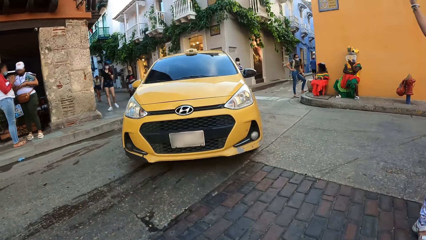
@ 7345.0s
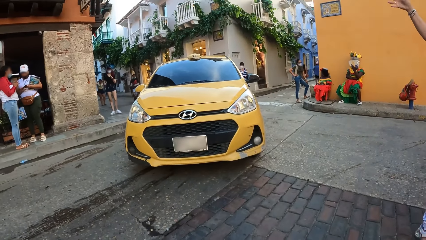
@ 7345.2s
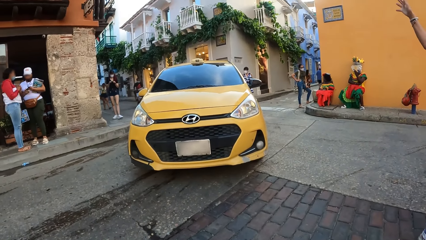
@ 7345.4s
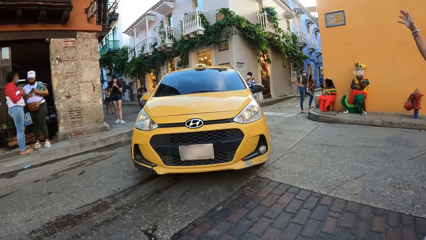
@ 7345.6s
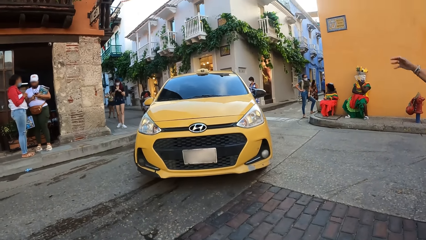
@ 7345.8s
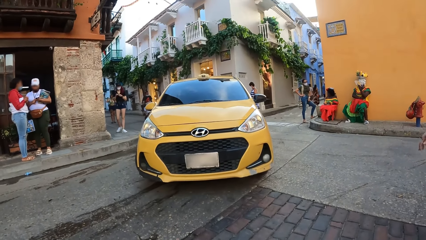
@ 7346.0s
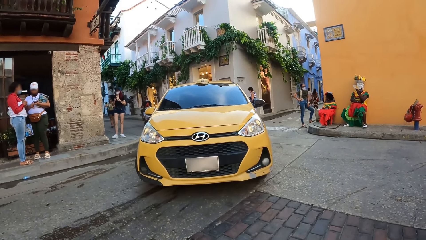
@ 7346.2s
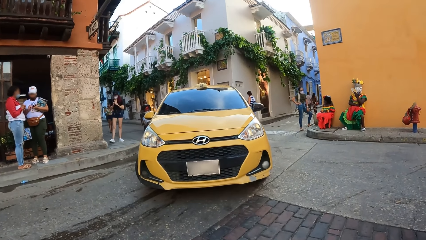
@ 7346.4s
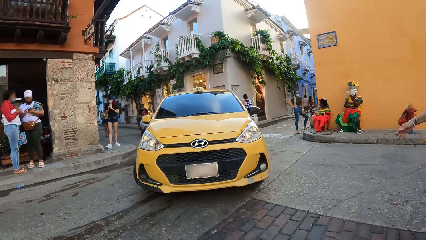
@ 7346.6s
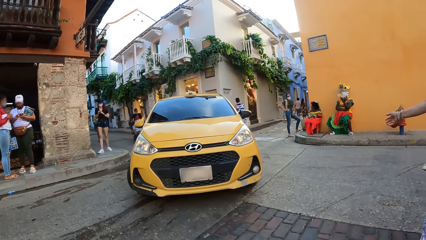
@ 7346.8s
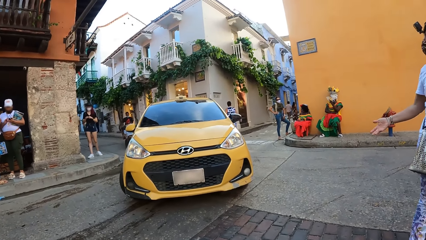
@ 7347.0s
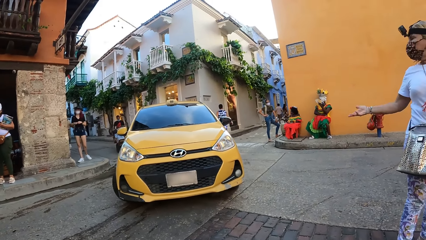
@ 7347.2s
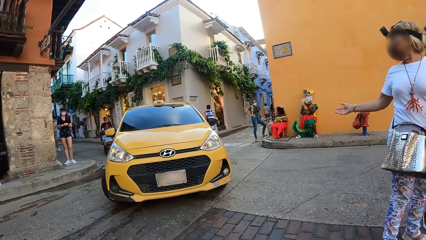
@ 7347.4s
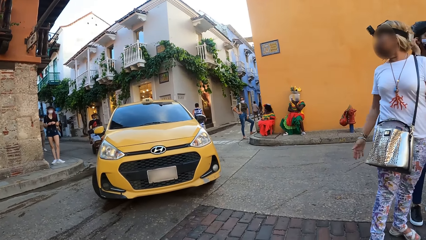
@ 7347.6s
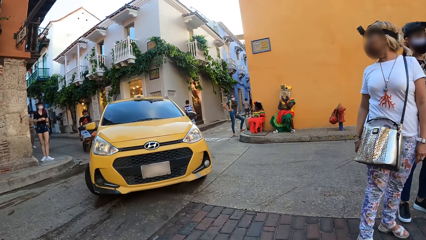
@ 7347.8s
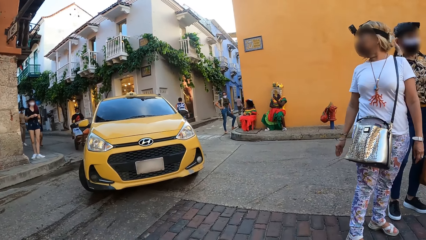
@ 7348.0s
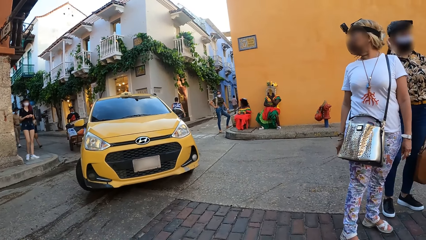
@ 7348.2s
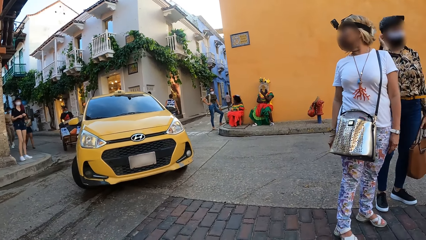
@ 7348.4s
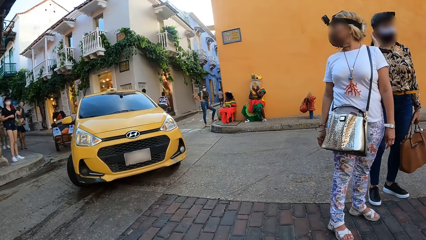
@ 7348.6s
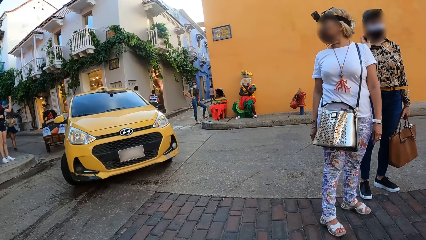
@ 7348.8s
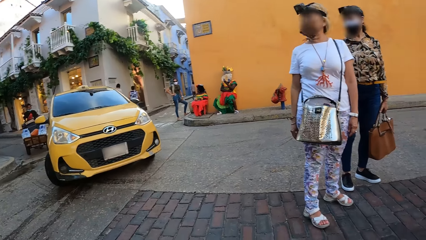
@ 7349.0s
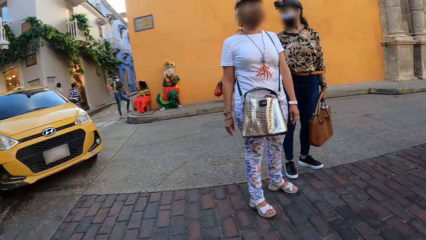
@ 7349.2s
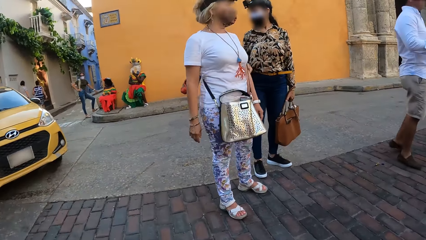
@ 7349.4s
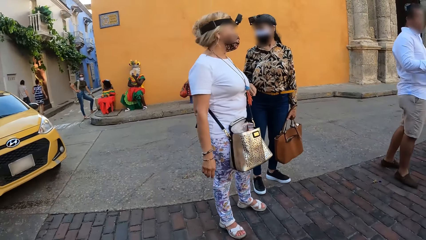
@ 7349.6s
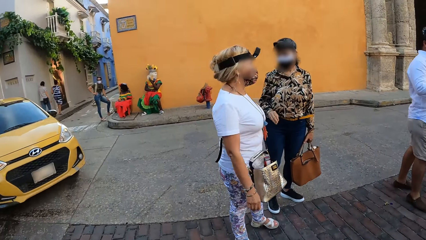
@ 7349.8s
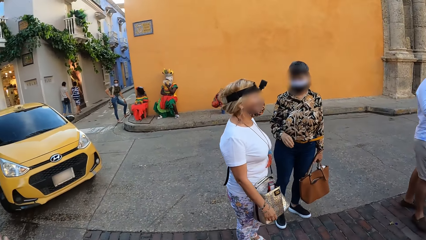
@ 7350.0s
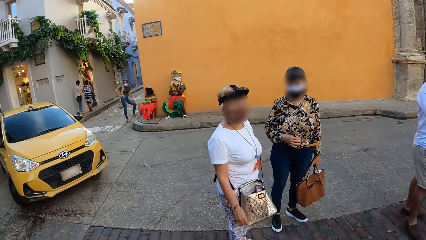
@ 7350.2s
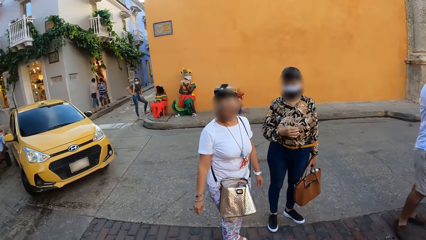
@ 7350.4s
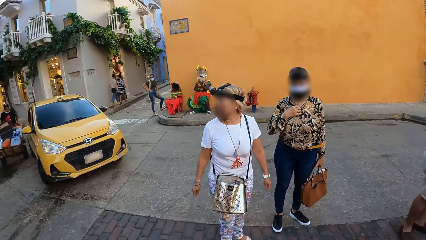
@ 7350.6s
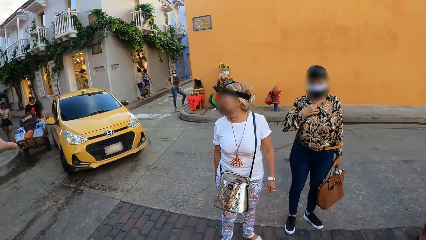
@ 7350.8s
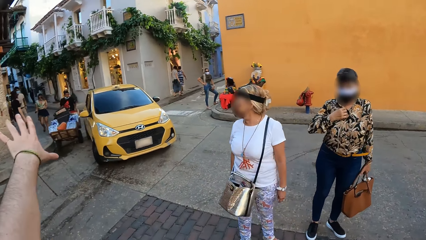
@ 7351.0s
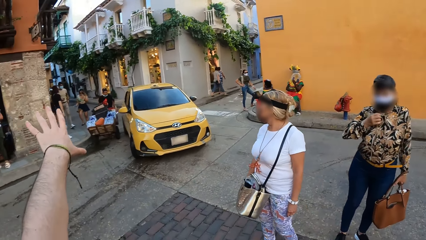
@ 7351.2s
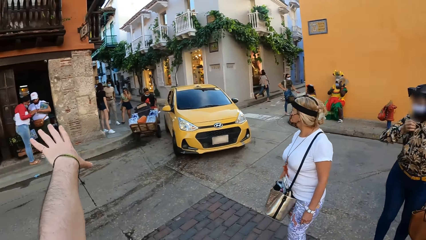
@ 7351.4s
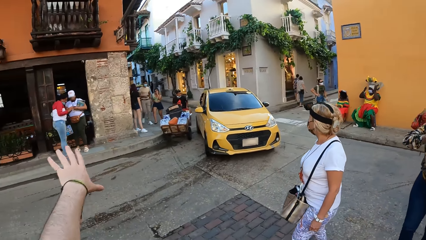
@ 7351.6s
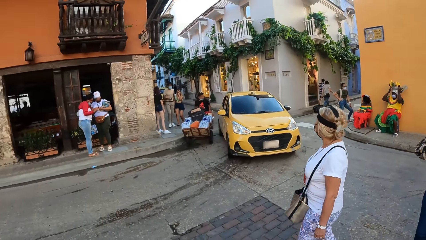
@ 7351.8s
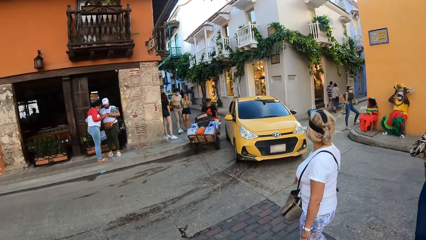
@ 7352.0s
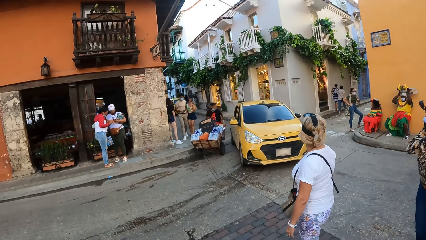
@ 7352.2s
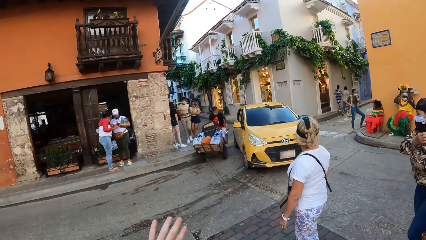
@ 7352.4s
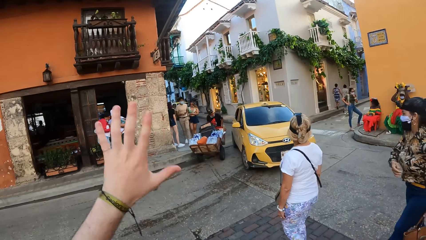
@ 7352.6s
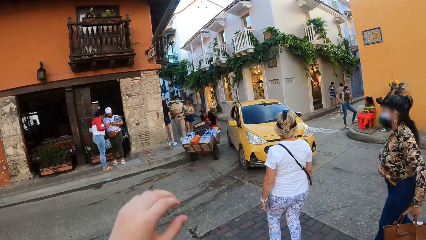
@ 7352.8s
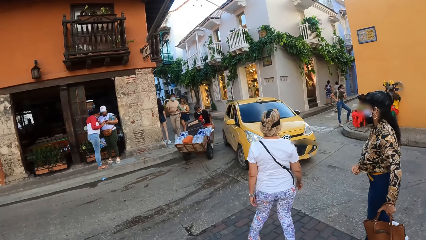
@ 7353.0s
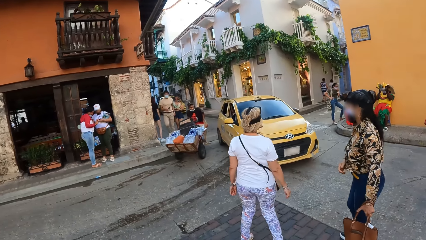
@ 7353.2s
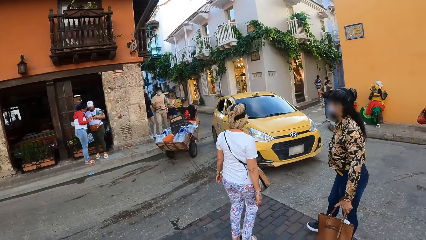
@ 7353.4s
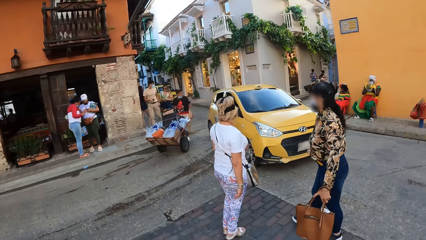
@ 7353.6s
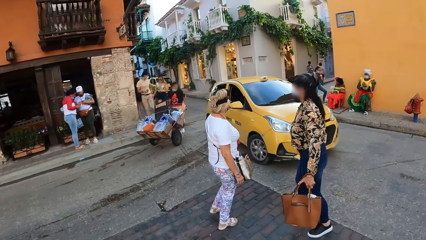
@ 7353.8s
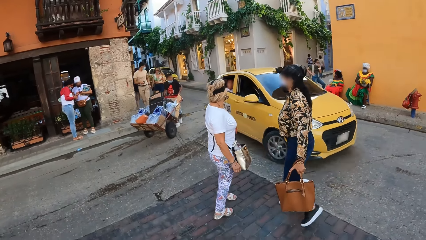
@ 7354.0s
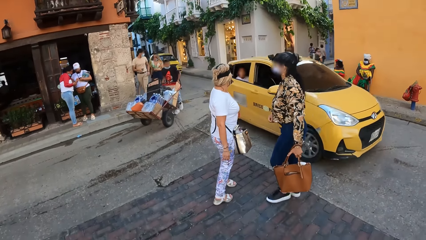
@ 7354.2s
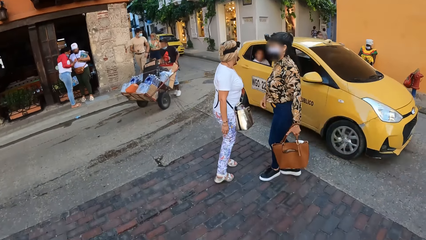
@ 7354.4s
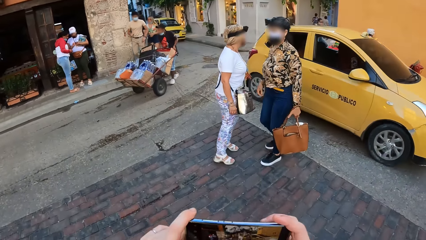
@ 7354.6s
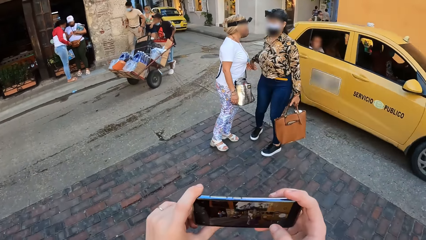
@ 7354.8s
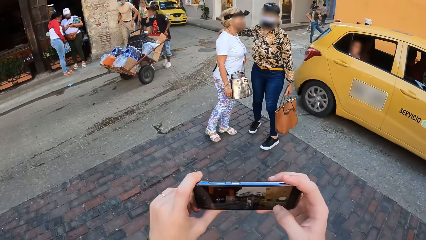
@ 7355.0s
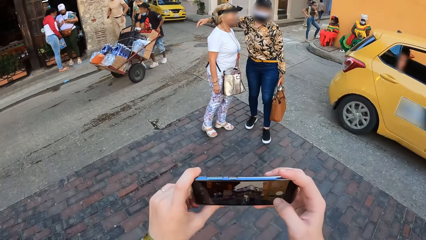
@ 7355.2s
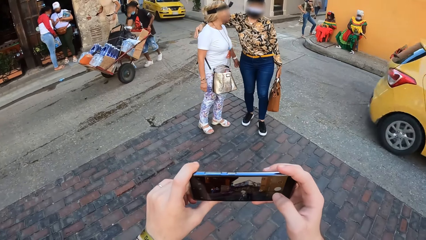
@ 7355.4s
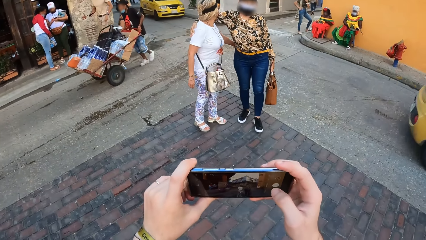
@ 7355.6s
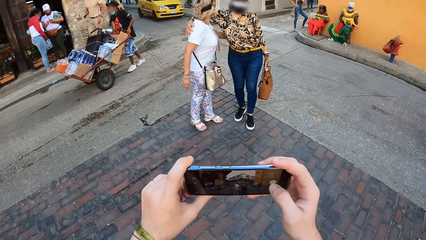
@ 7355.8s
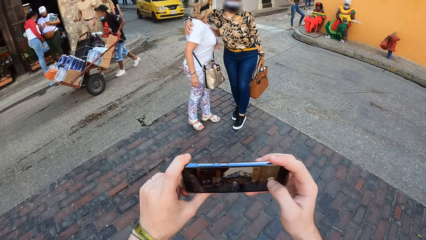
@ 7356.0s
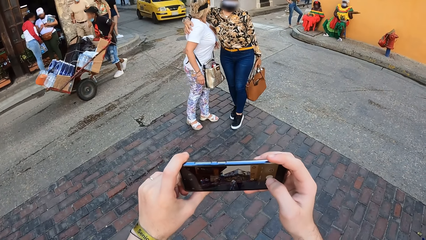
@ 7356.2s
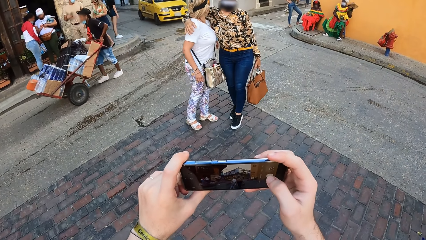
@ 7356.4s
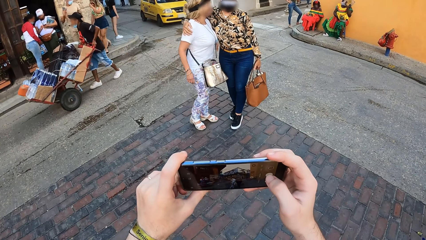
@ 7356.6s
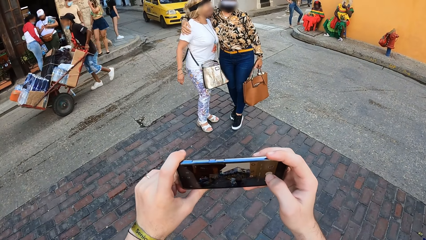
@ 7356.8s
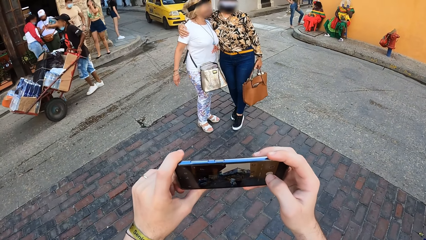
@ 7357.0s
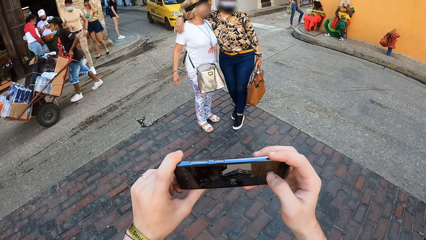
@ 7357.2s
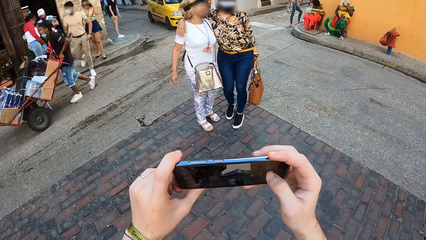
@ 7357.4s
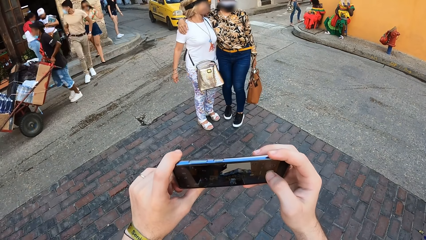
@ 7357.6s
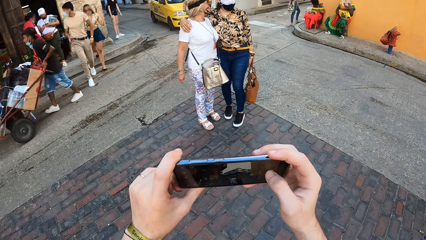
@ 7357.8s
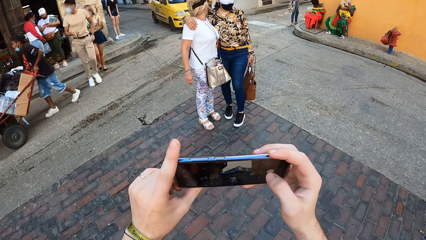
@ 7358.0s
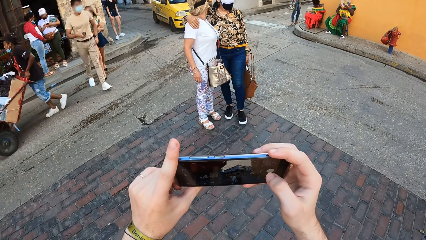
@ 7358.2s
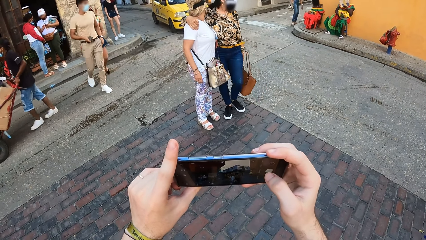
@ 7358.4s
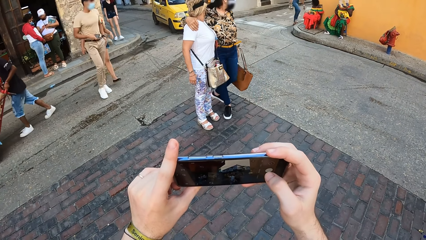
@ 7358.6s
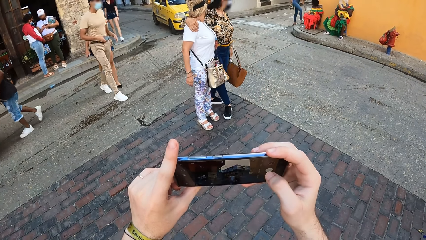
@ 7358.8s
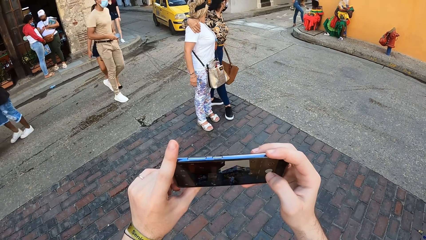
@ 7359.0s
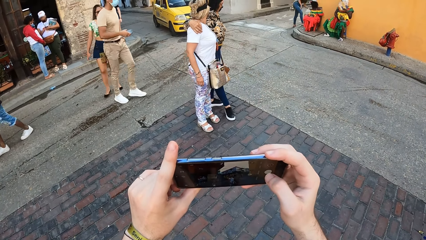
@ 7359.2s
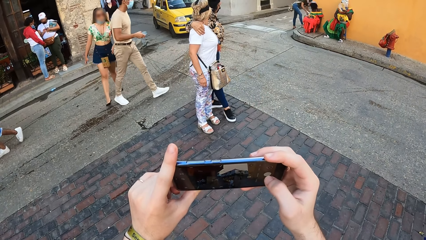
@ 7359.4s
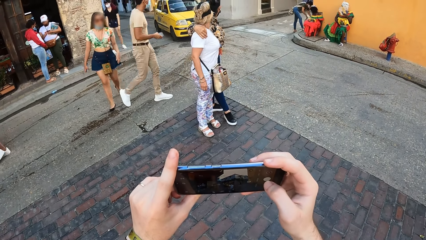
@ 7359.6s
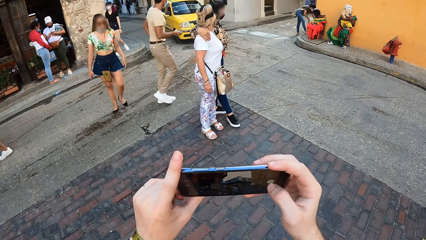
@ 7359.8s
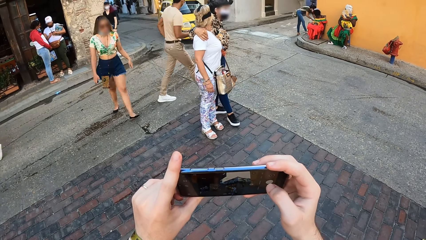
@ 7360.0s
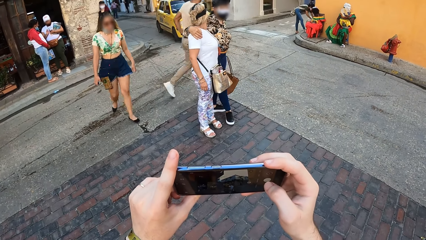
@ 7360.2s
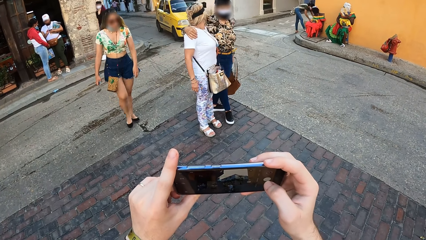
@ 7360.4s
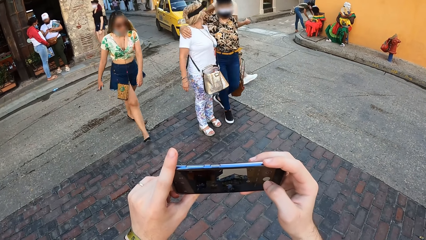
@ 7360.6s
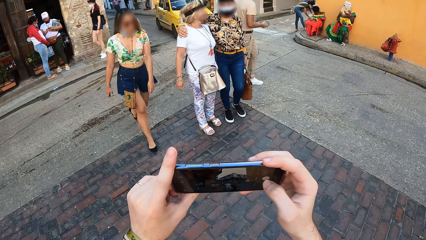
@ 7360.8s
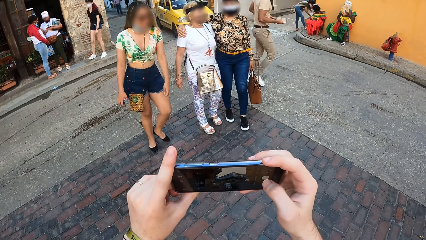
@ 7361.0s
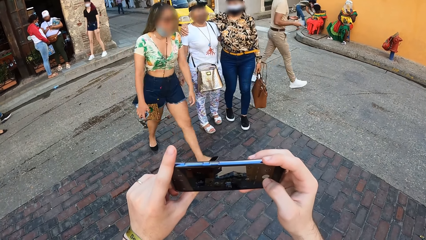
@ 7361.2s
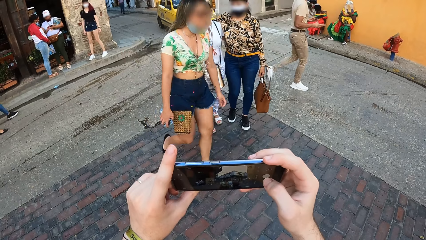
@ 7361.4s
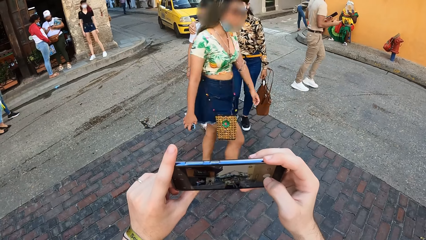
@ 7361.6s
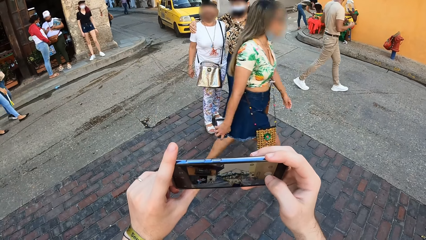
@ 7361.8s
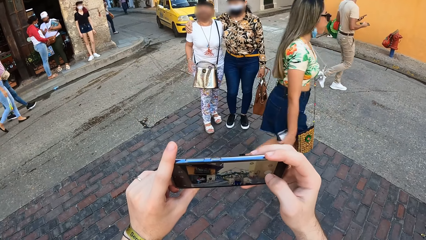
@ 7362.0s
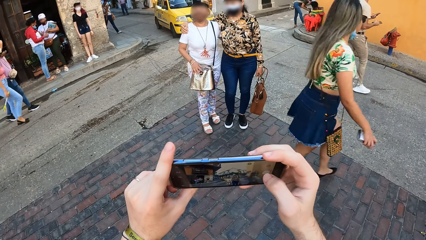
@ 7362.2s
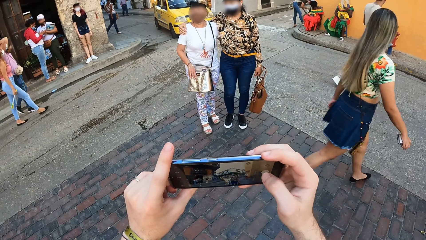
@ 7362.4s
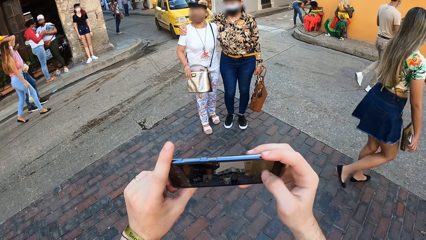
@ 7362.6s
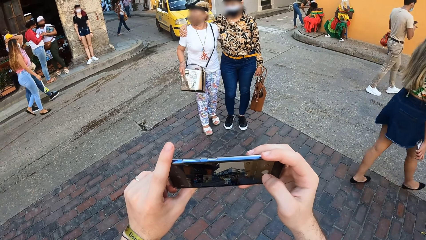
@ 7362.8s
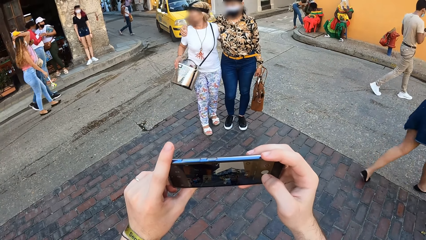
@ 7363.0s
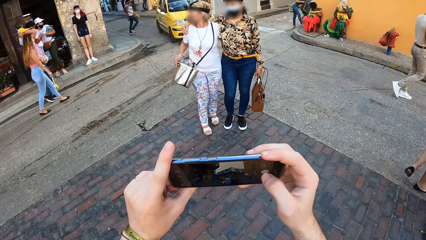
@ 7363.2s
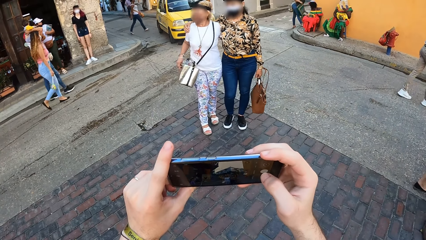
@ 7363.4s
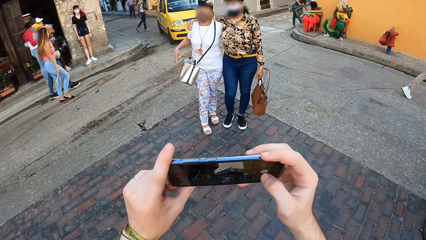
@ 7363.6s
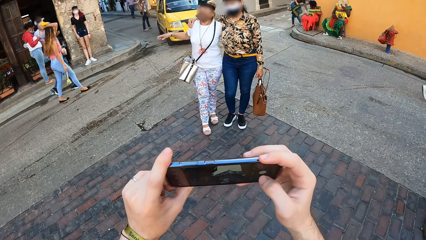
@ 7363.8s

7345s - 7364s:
The camera wearer looks across the road. They stretch their left hand. They take a picture of a woman and another woman. The first woman holds the other woman. The camera wearer operates the phone with their right hand. The first woman walks past the camera wearer. The other woman adjusts a bag on her shoulder with her right hand.
